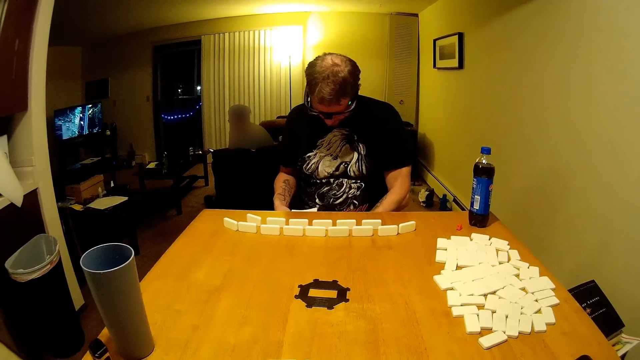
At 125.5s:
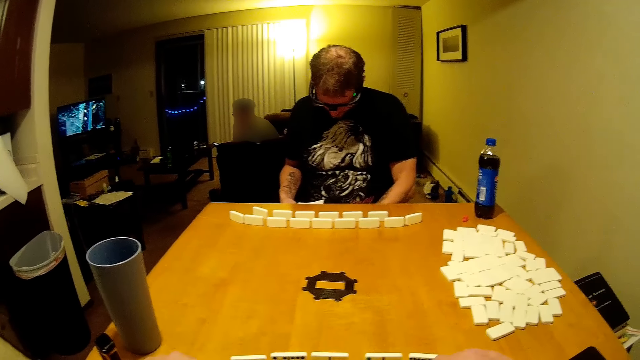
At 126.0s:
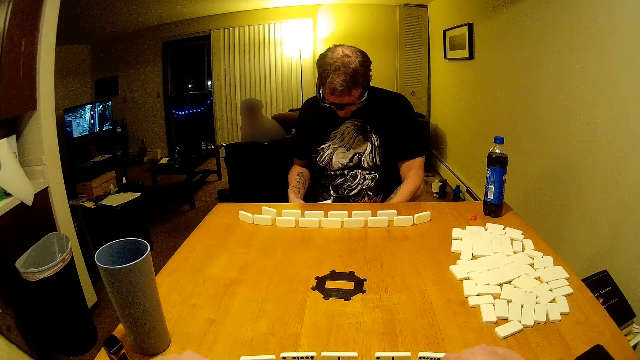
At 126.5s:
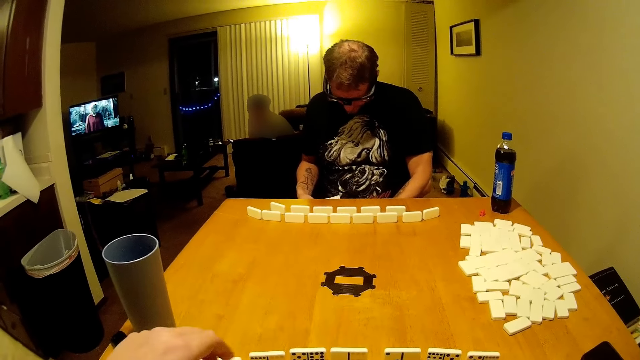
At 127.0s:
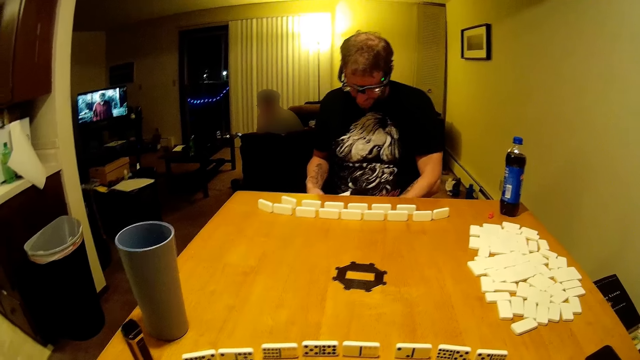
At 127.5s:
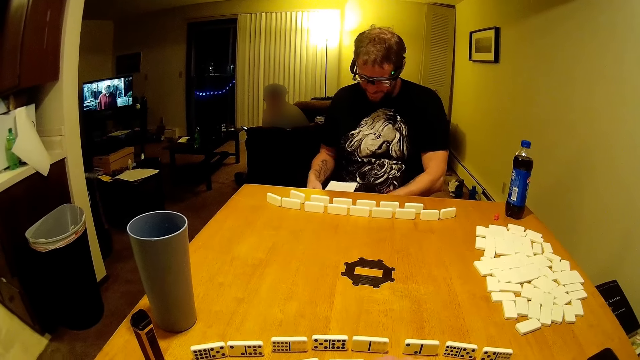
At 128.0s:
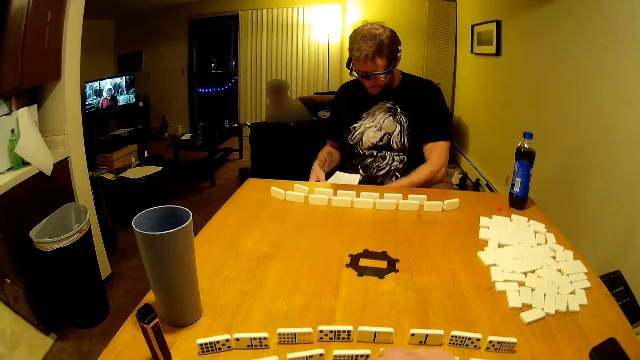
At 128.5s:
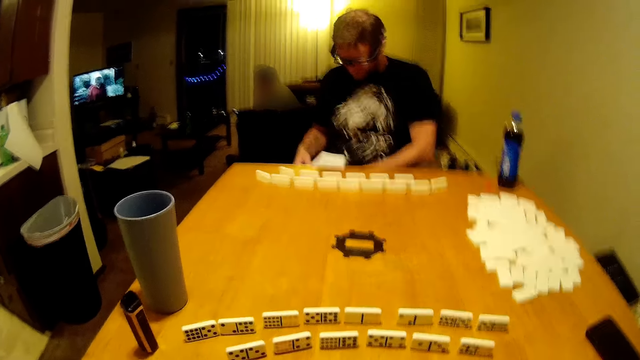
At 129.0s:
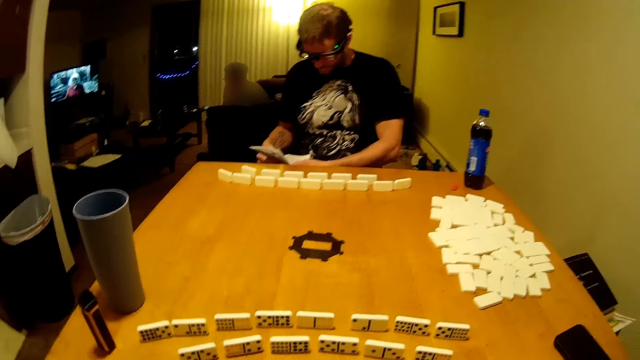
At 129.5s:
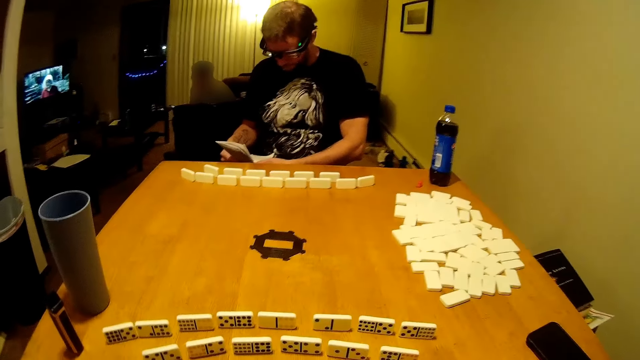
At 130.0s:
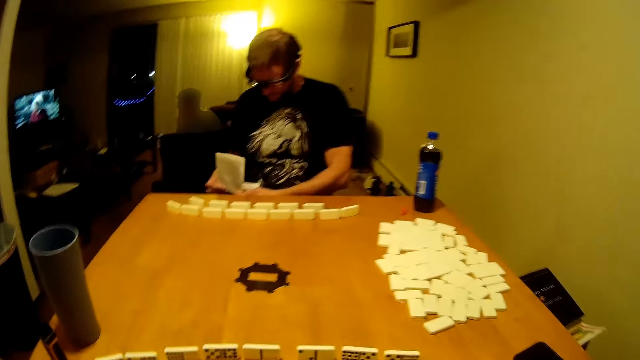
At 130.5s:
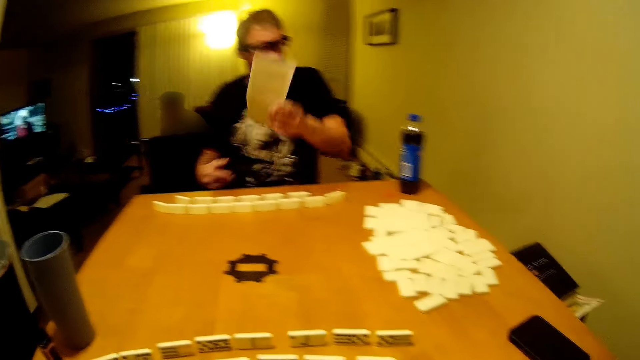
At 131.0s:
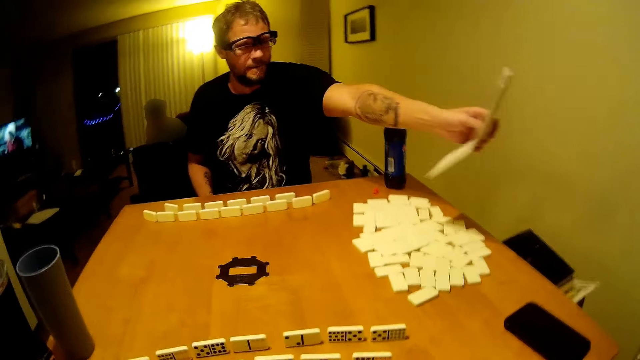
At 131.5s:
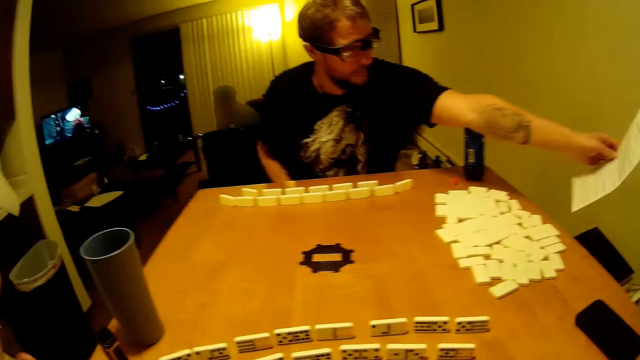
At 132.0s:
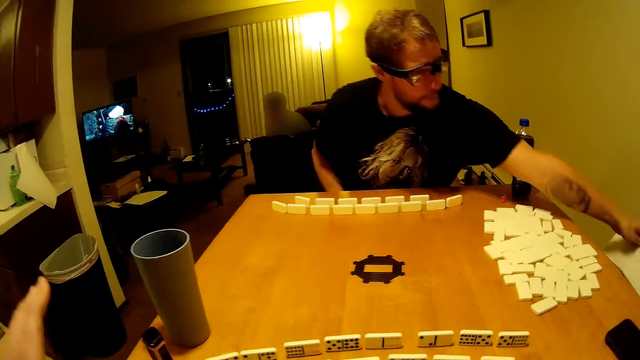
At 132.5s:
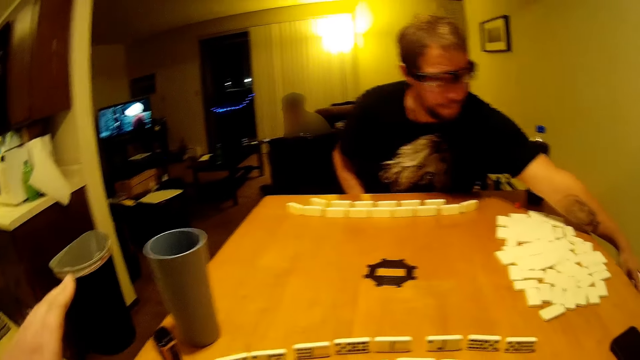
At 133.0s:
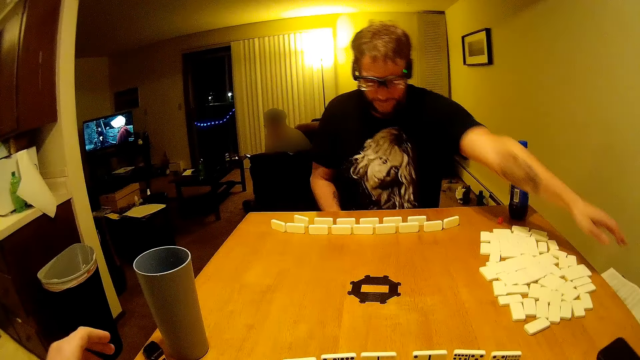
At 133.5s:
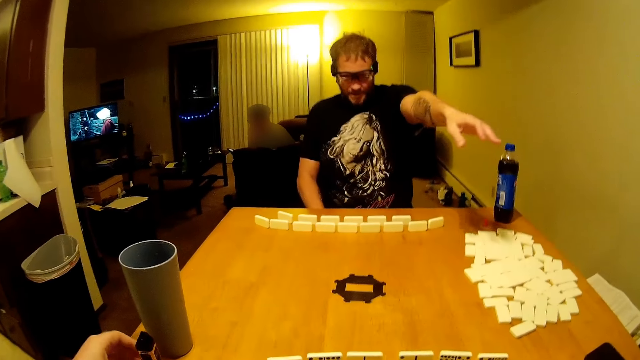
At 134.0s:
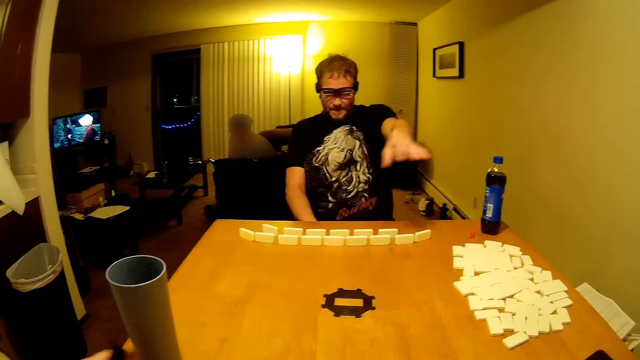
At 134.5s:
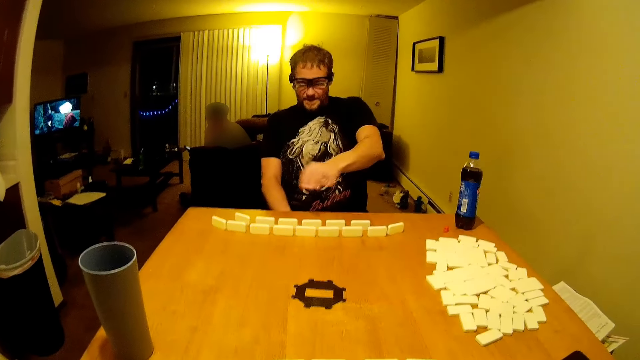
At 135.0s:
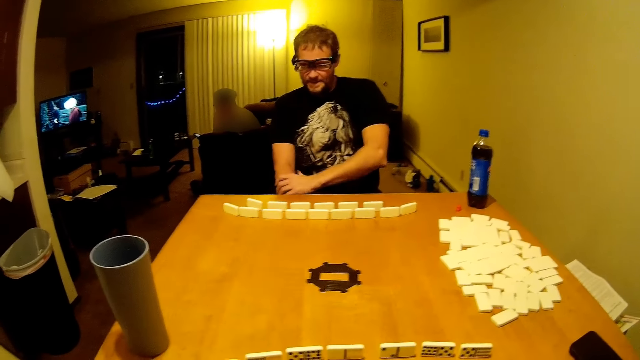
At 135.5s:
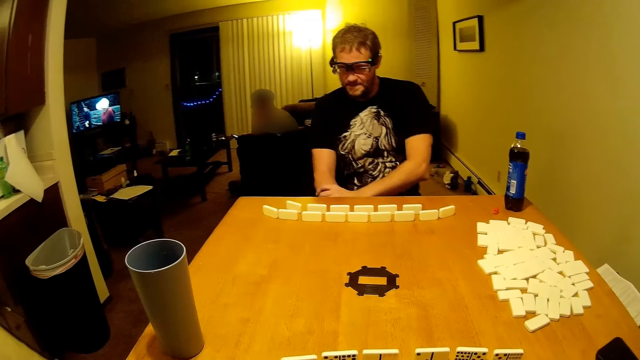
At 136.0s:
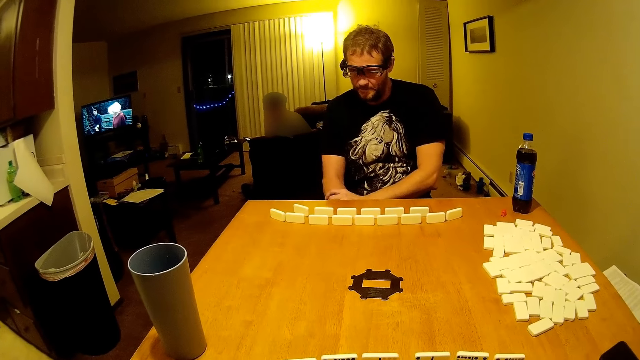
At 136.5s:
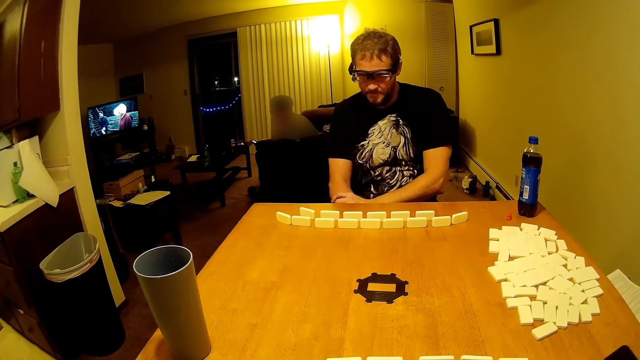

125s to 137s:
The camera wearer speaks. A man reads. The man puts back the instruction paper on the table. The camera wearer speaks. The man breathes heavily.

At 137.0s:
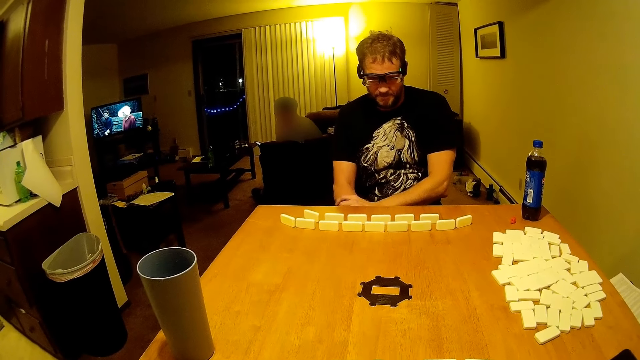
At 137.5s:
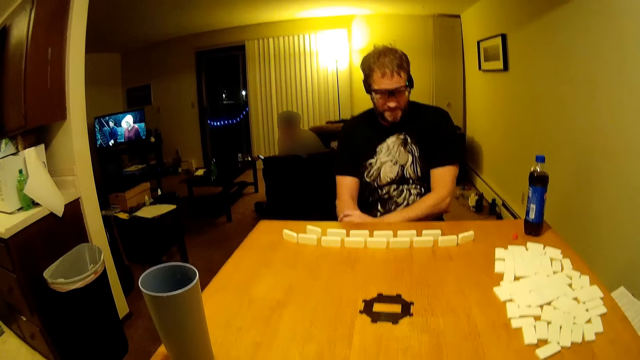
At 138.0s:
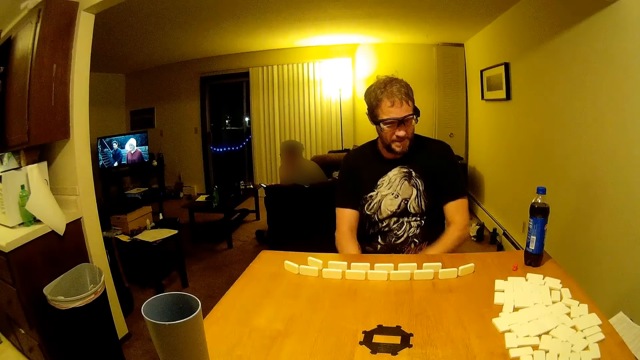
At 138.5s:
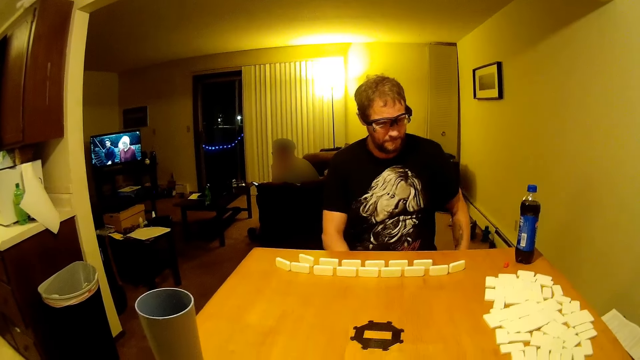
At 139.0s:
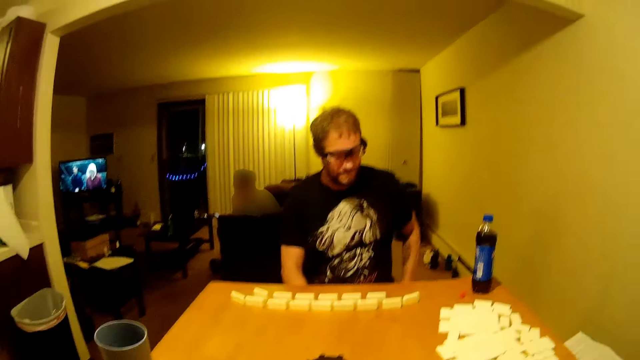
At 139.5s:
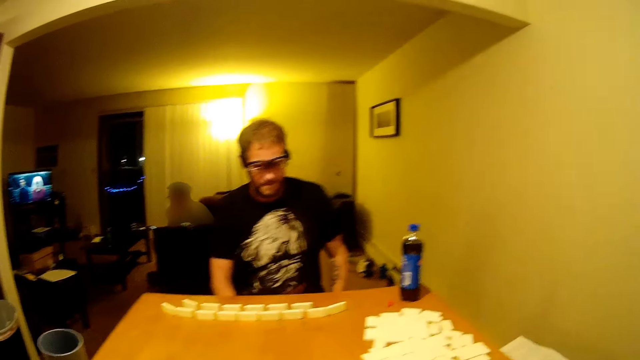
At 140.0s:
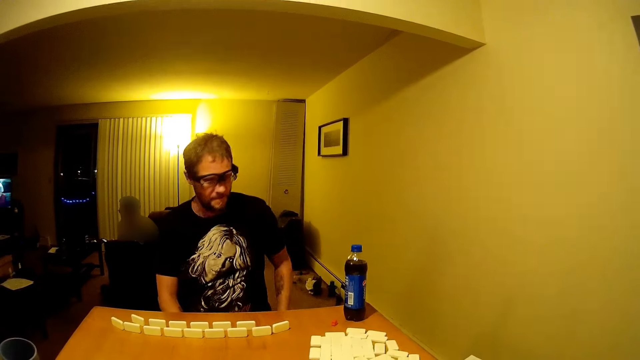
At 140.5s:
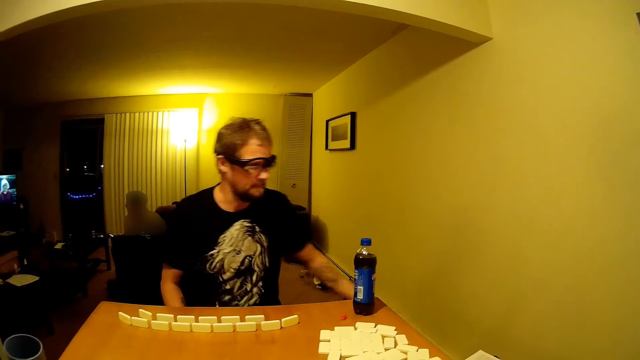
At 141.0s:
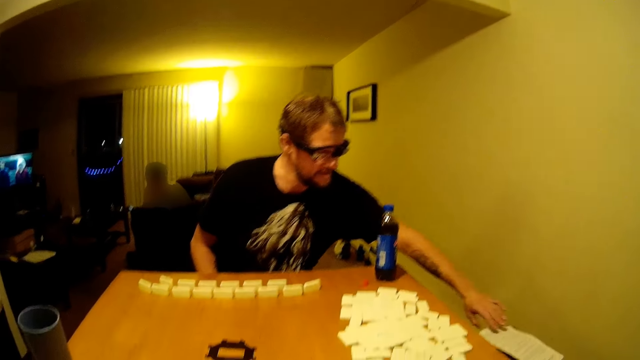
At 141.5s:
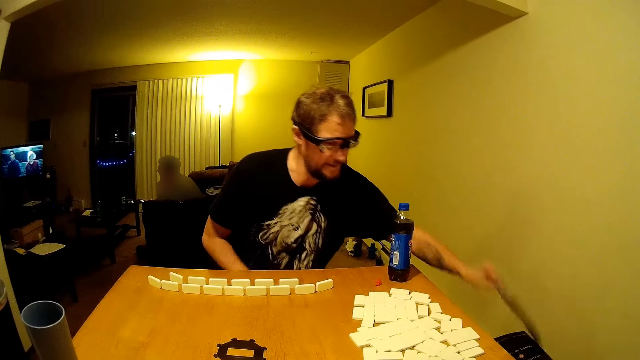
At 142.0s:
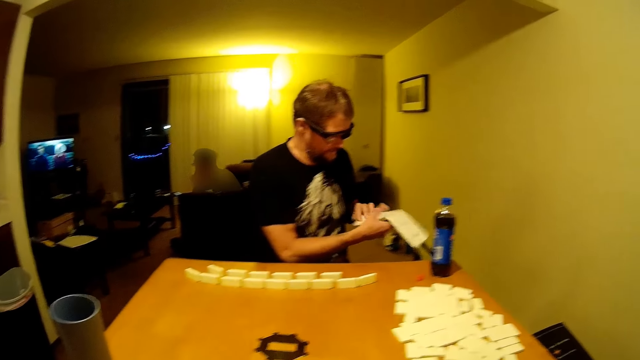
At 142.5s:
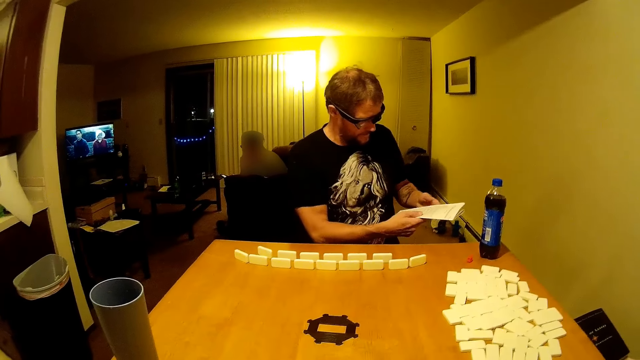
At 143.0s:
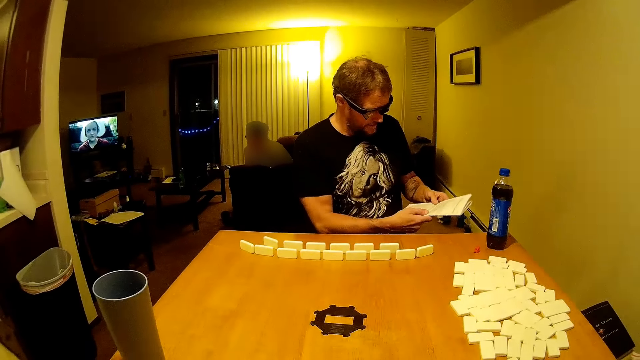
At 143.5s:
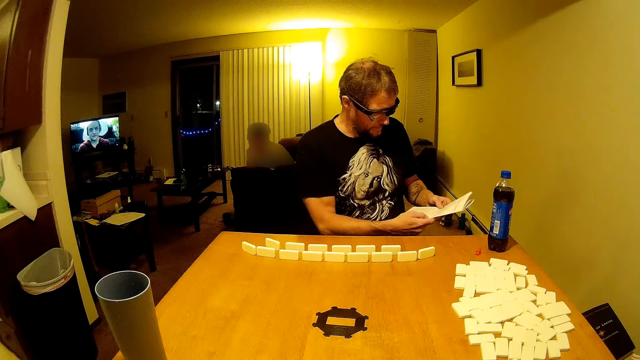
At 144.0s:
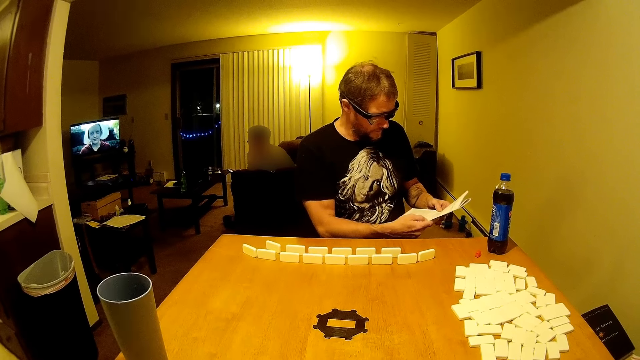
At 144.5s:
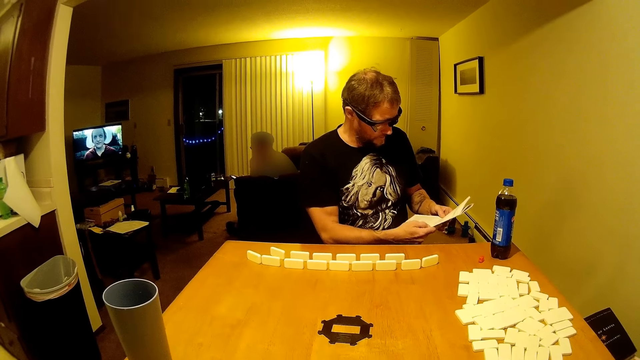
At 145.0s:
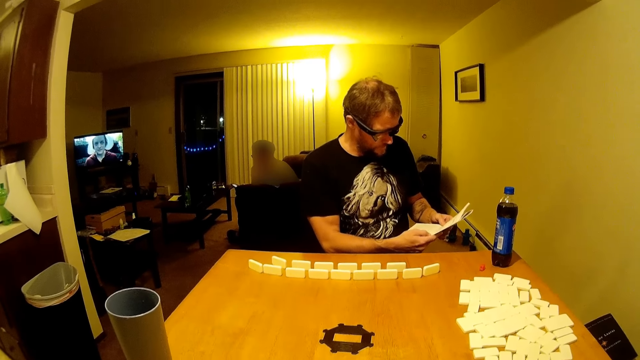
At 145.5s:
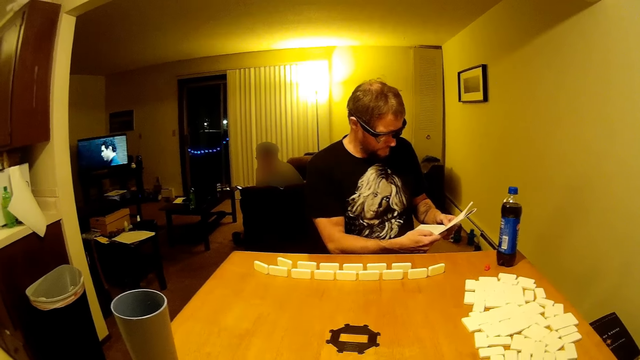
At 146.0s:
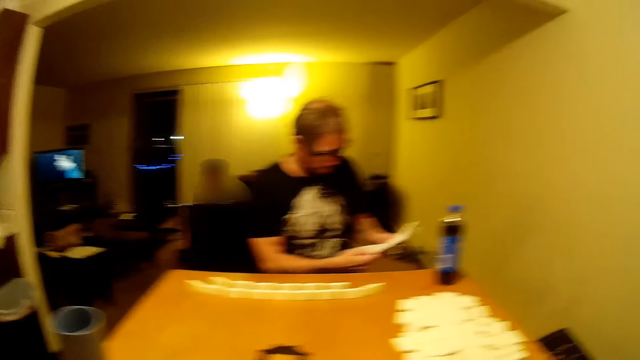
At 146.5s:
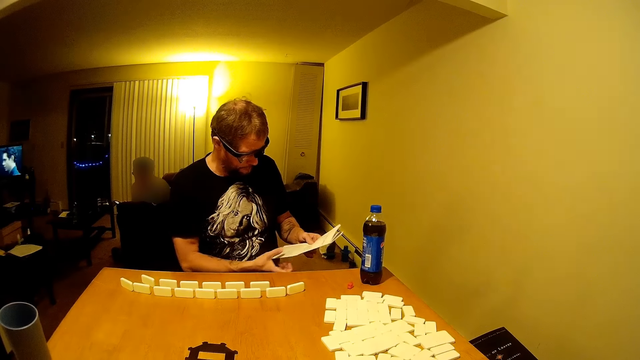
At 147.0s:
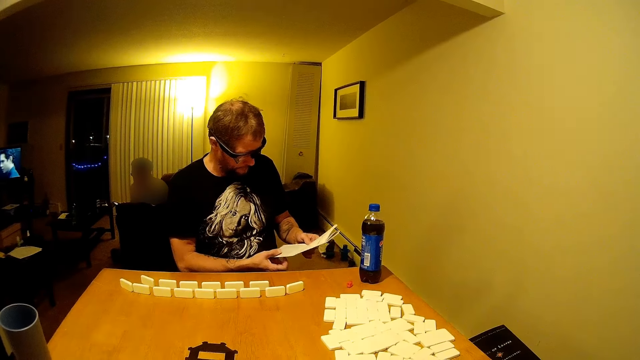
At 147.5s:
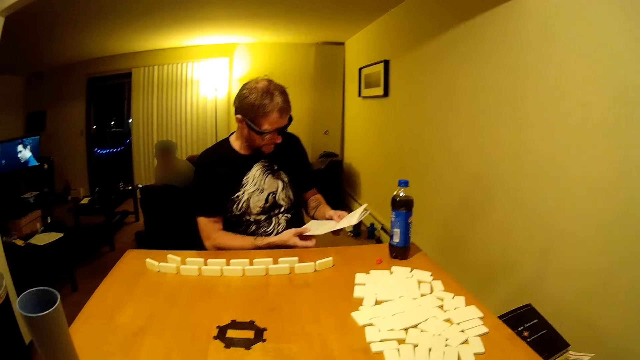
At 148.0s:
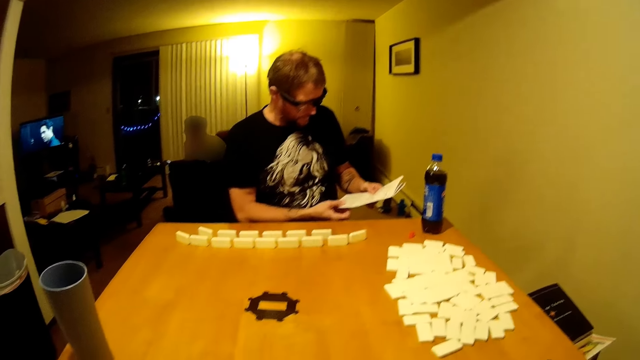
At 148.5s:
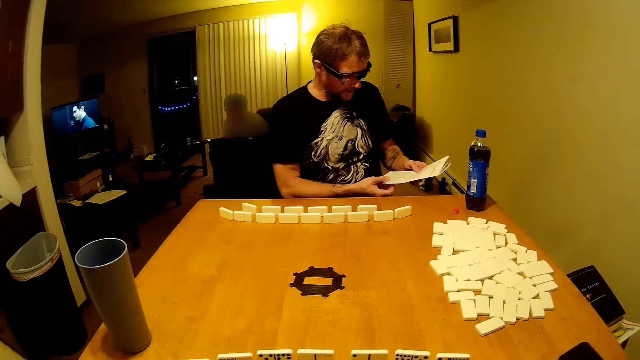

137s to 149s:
The camera wearer shouts and speaks. A man stretches his hand. The man picks up an instruction paper. The man reads the instruction. The man taps the paper.
